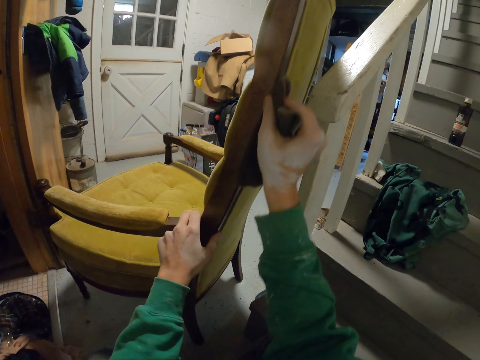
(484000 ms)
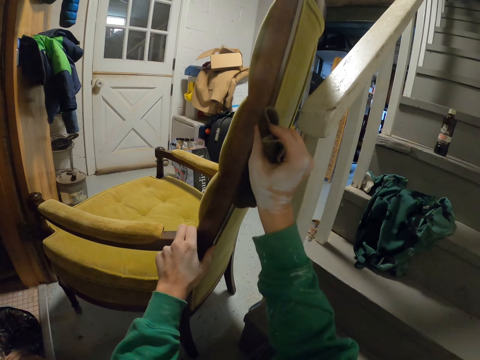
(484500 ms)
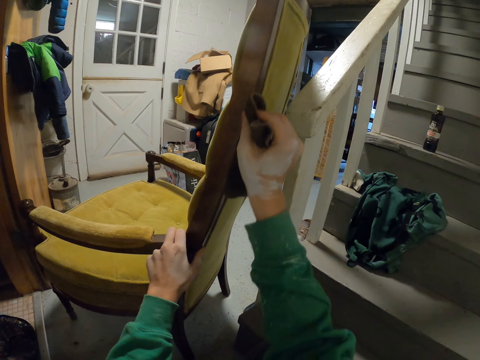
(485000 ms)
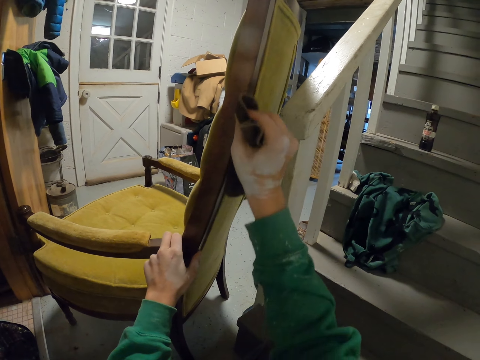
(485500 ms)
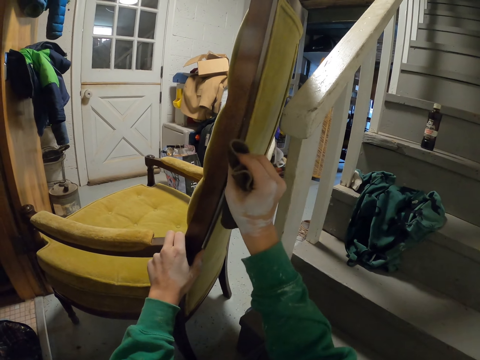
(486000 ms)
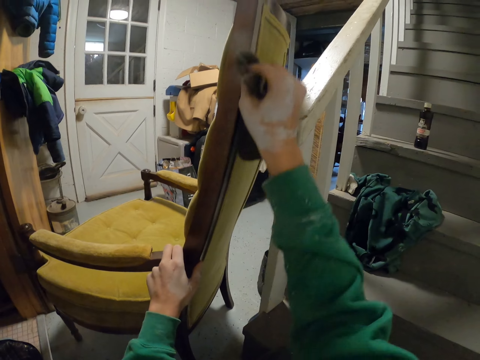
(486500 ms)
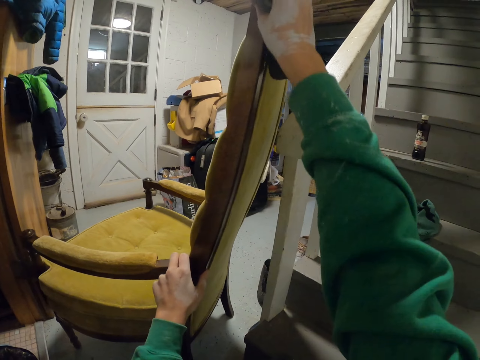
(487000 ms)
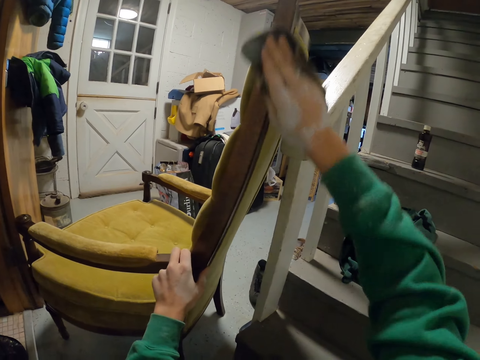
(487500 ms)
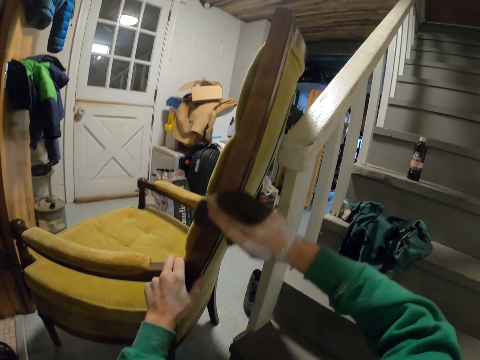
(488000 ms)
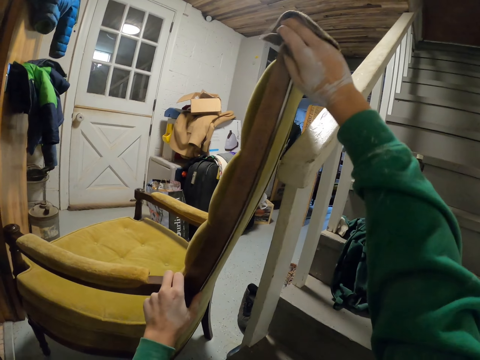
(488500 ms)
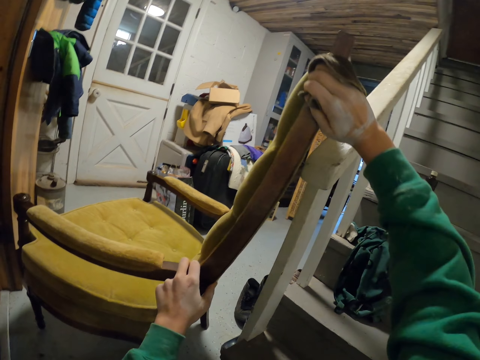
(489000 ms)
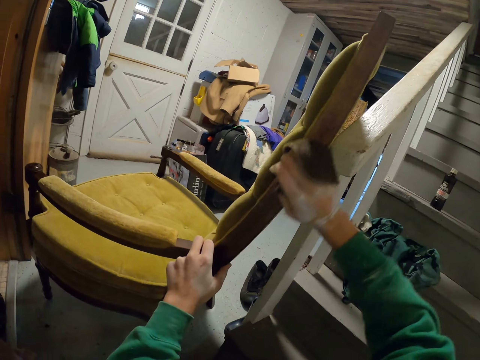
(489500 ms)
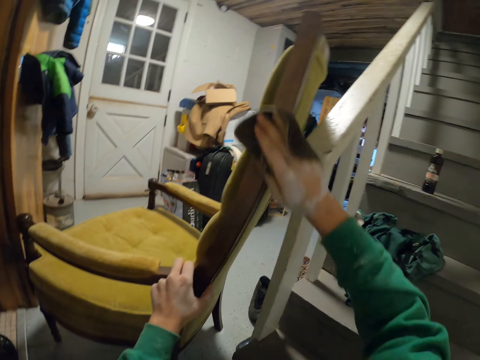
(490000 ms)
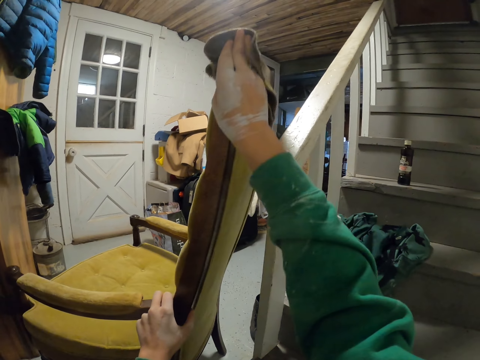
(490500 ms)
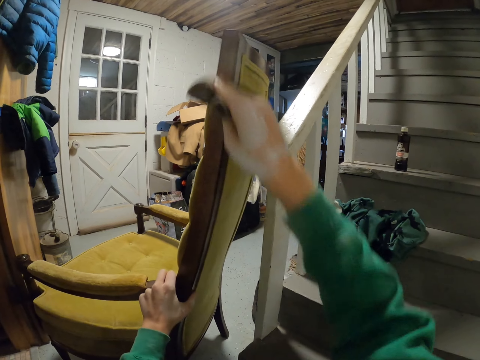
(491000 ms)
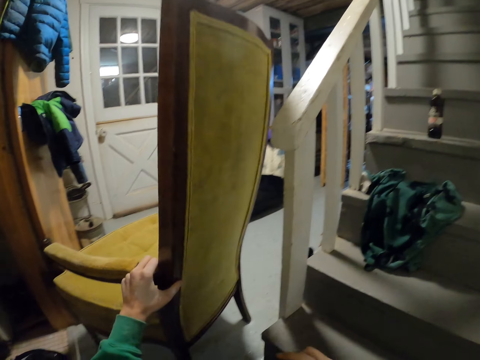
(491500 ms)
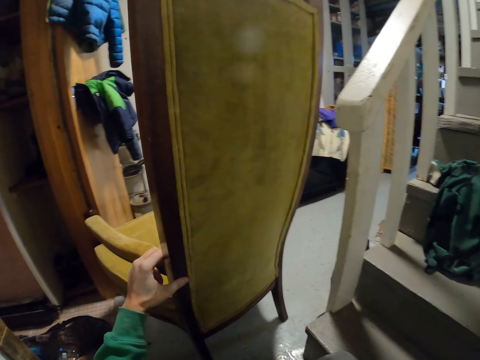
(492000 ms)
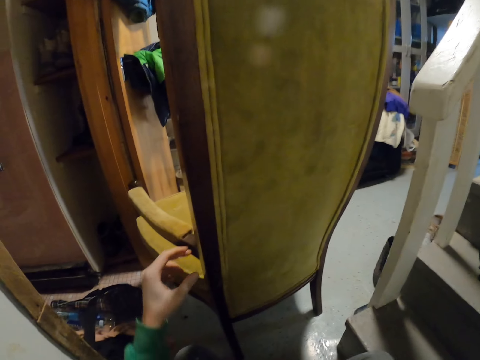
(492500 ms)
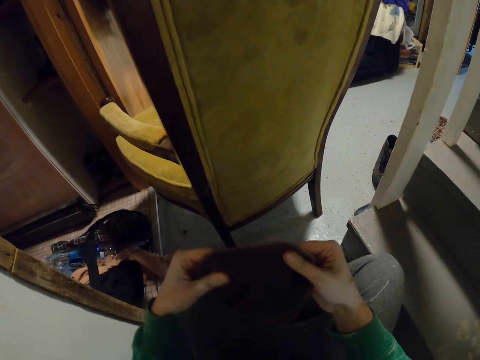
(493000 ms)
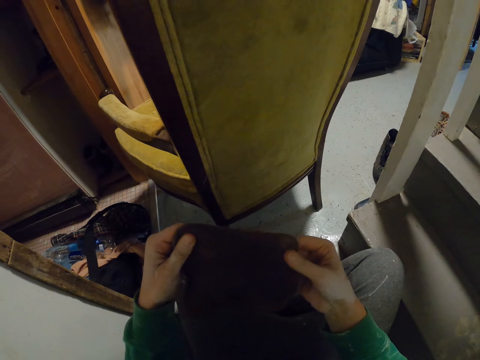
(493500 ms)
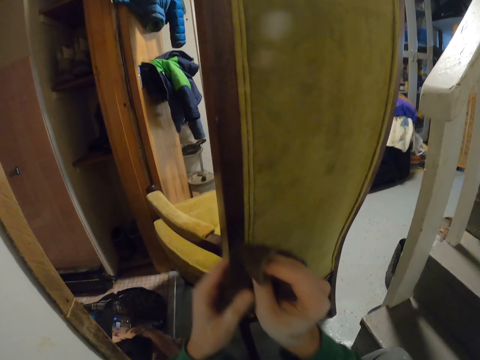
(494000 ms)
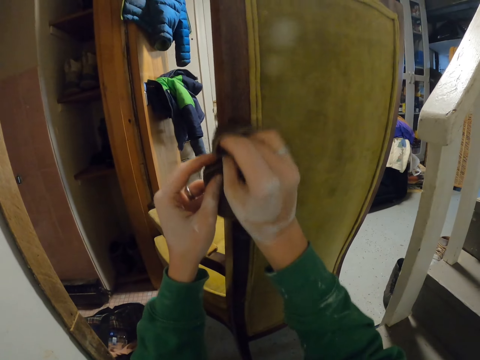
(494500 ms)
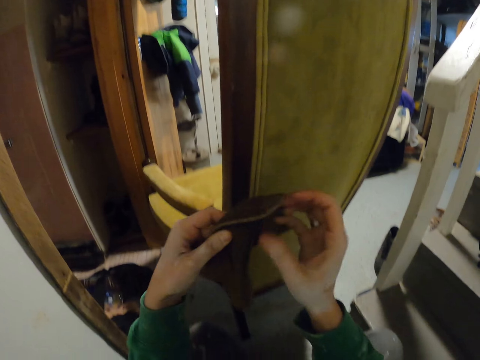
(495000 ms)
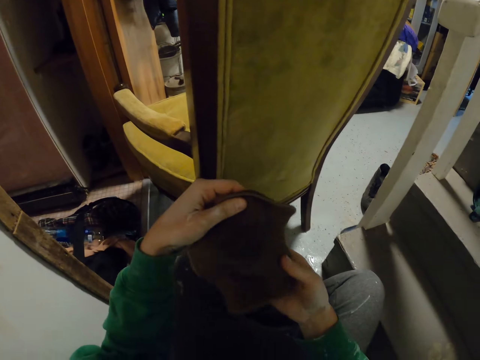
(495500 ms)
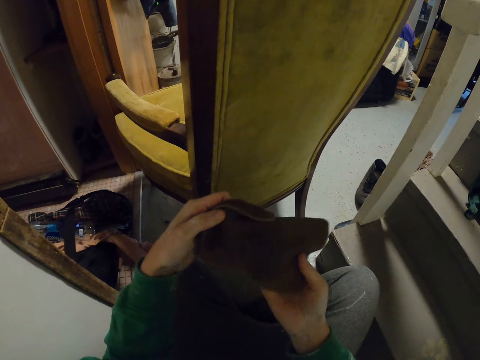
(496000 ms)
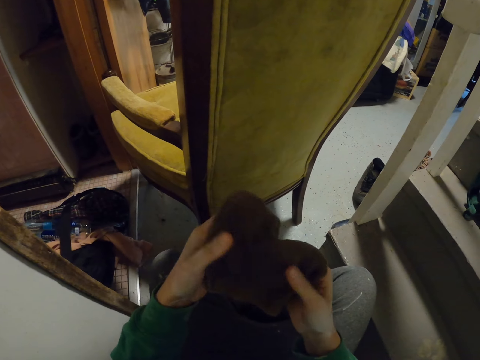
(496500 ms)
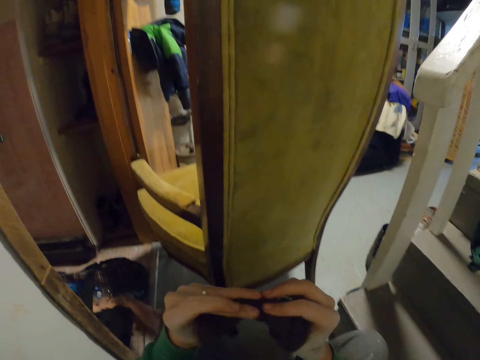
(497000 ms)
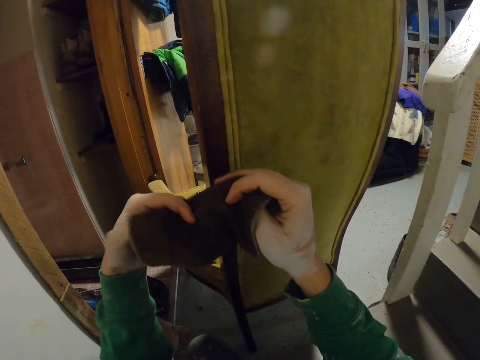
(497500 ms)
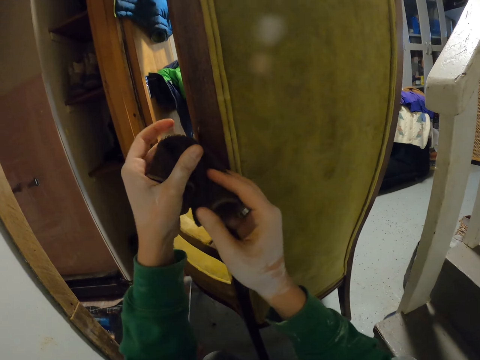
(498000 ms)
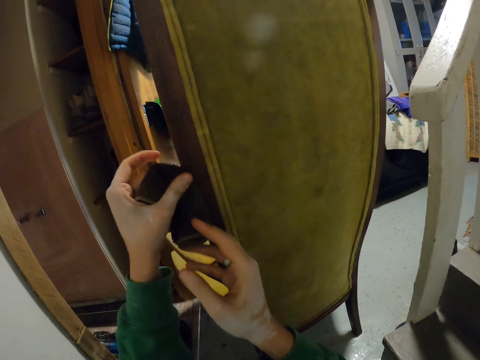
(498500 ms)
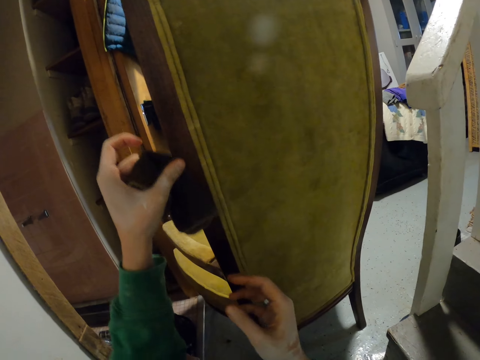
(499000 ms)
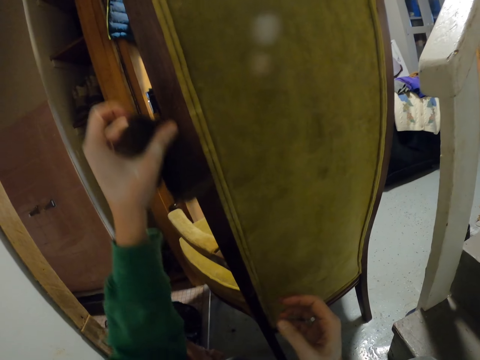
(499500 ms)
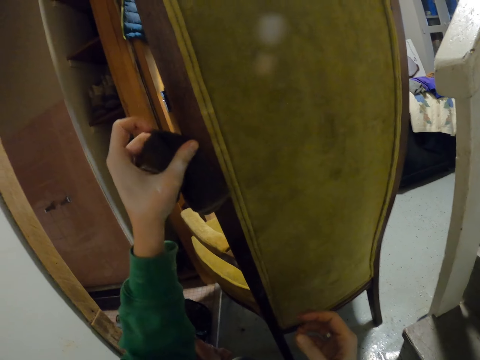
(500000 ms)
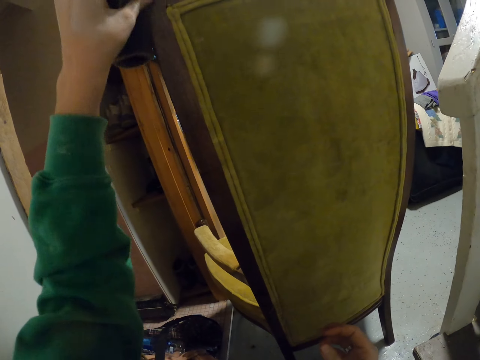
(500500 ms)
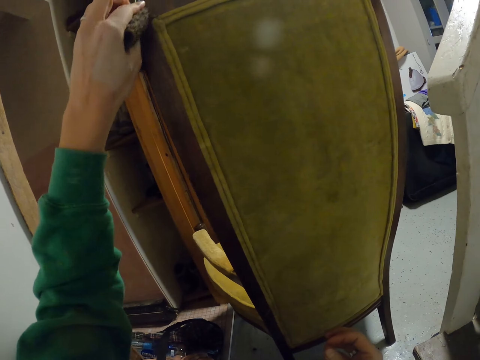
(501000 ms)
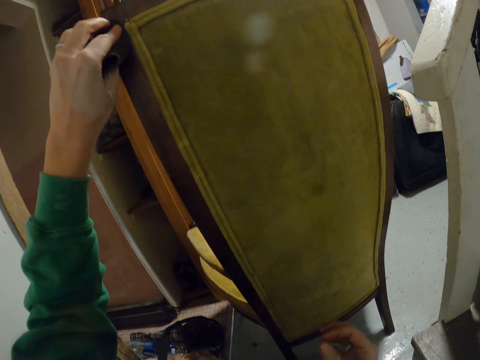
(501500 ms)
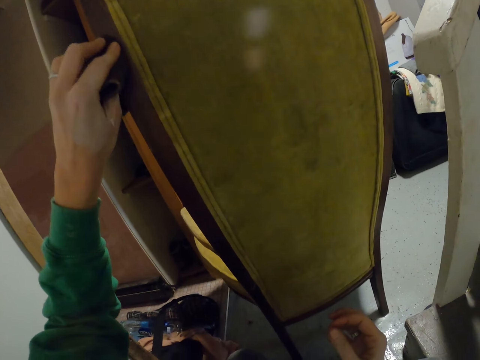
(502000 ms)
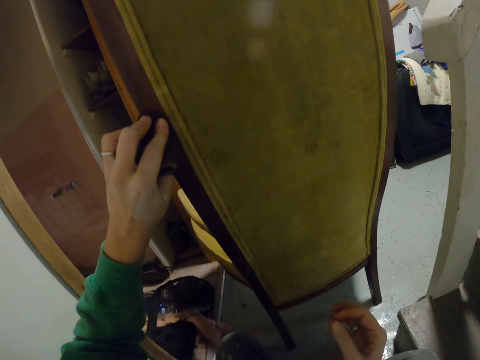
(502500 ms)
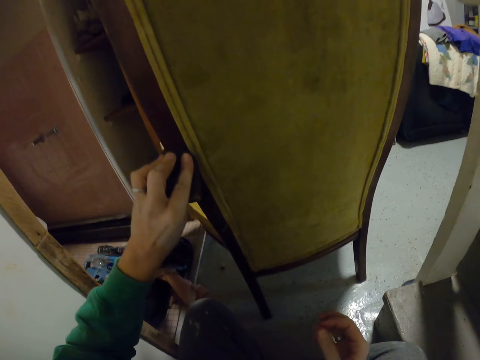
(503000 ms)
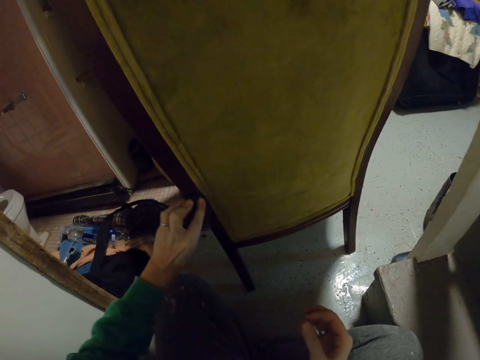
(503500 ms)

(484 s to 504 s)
The camera wearer looks at a chair. They turn the chair. They look at a napkin. They wipe the chair with a cloth. They look at the napkin. They fold the cloth. They wipe the chair with the cloth.

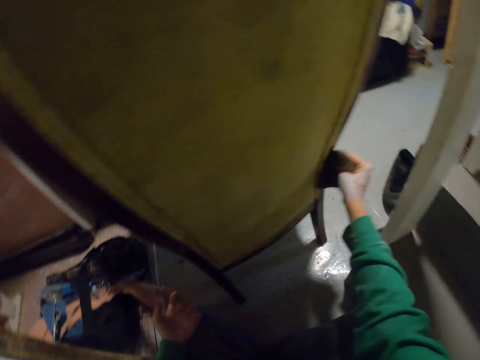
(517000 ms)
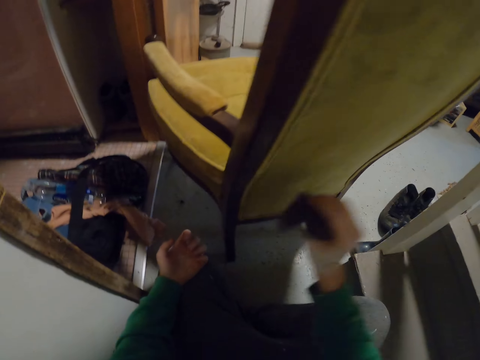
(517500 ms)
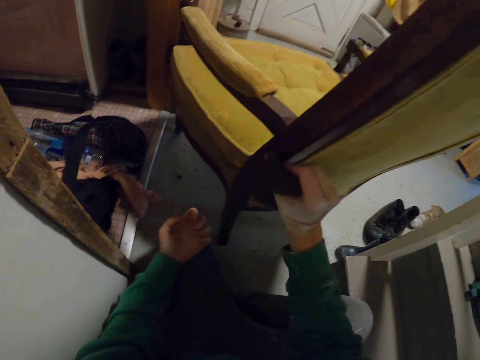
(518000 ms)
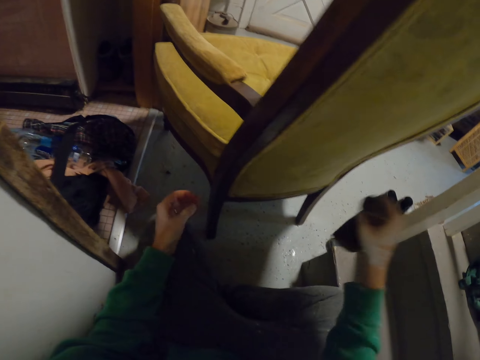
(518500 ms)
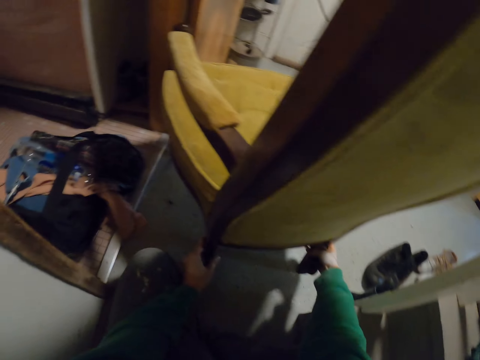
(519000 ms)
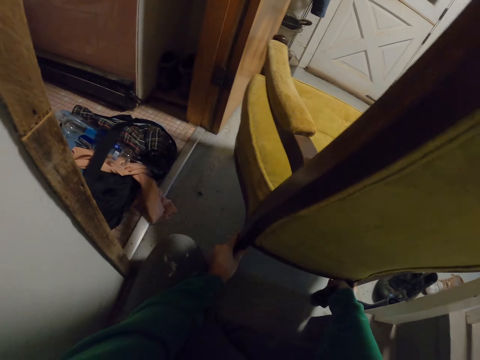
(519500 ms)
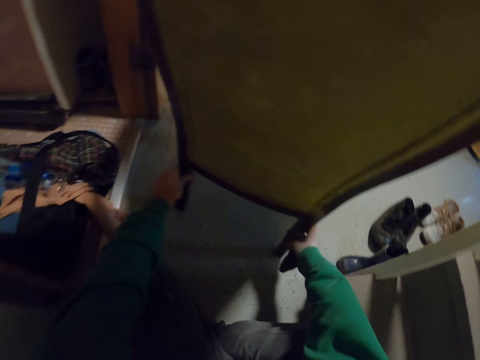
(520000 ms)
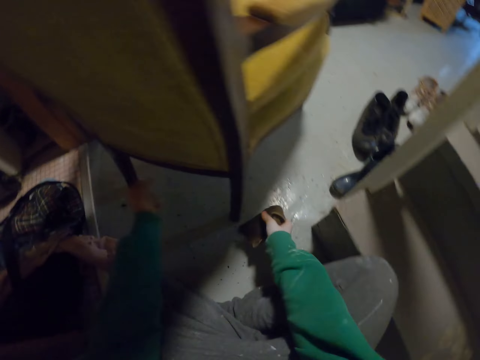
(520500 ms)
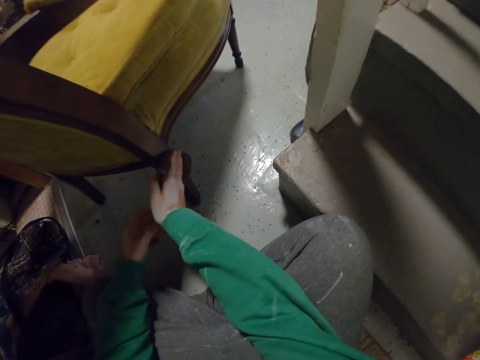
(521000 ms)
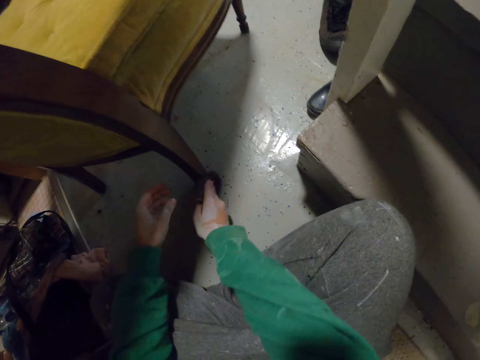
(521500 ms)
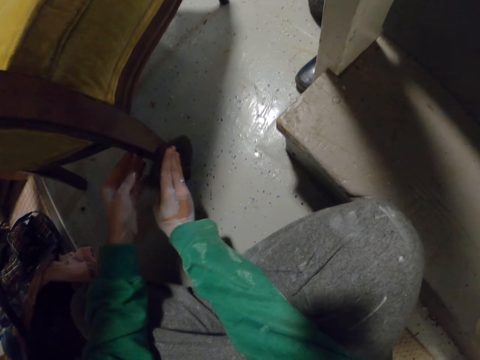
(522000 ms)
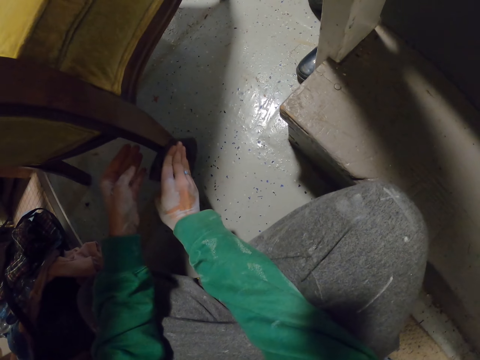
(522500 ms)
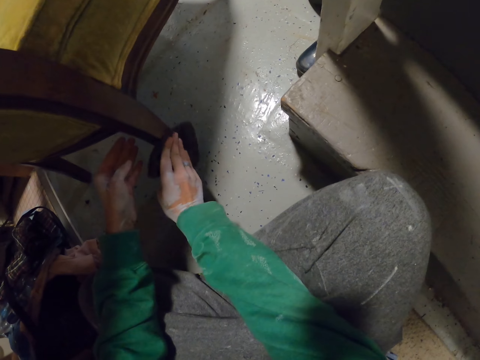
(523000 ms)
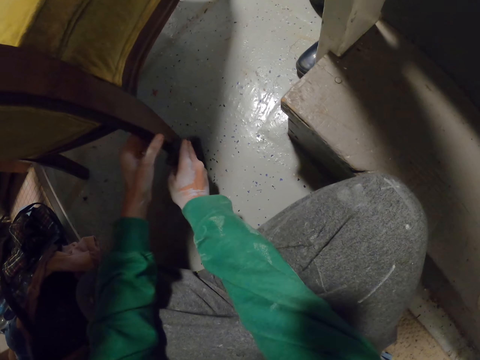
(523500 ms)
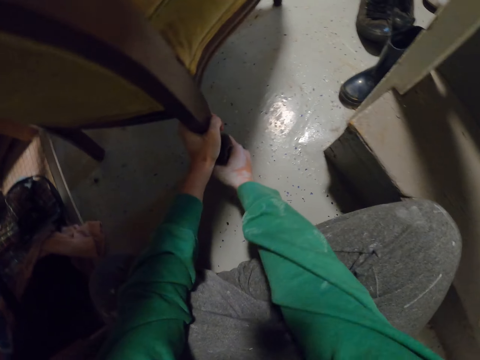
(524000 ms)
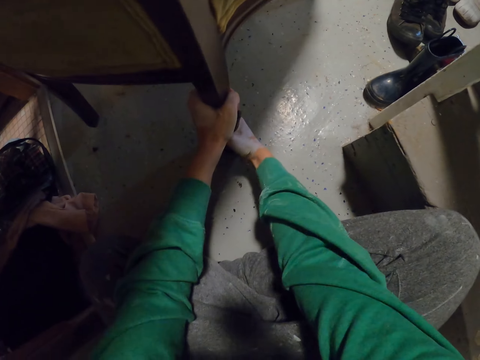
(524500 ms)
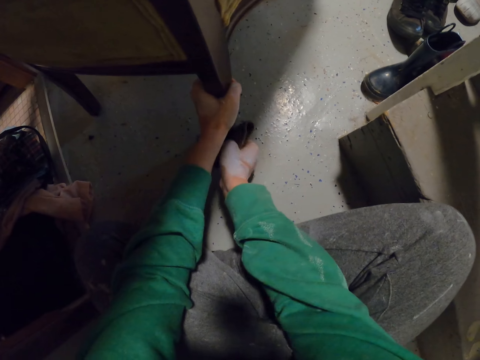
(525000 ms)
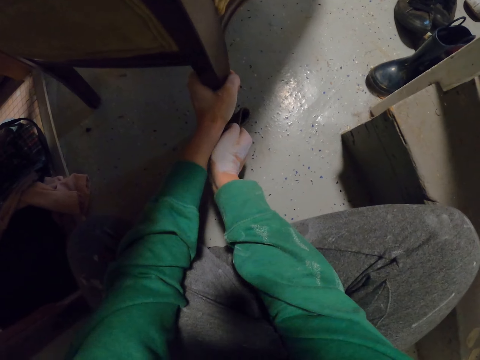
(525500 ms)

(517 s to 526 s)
The camera wearer pulls a chair. They turn the chair. They wipe the chair with a cloth.
